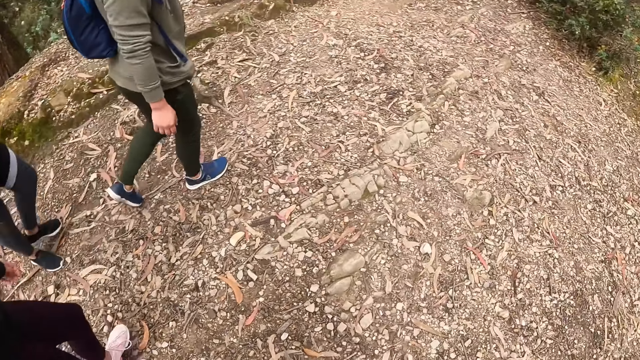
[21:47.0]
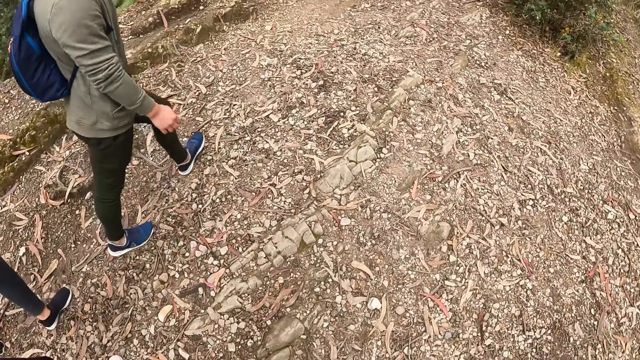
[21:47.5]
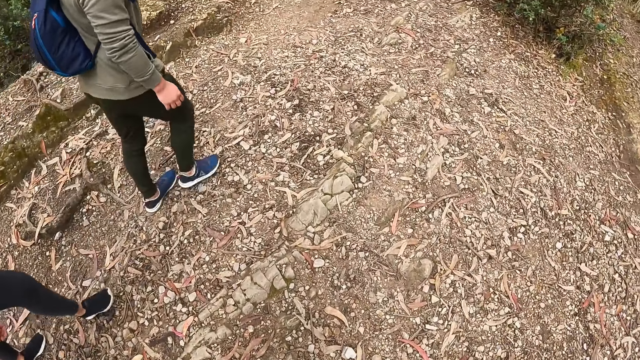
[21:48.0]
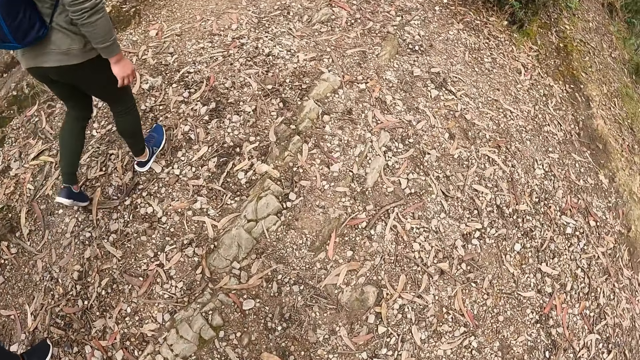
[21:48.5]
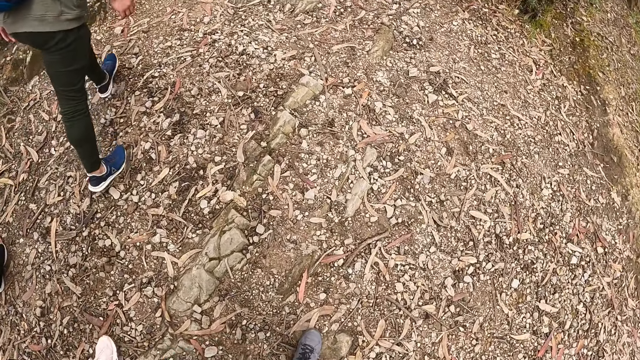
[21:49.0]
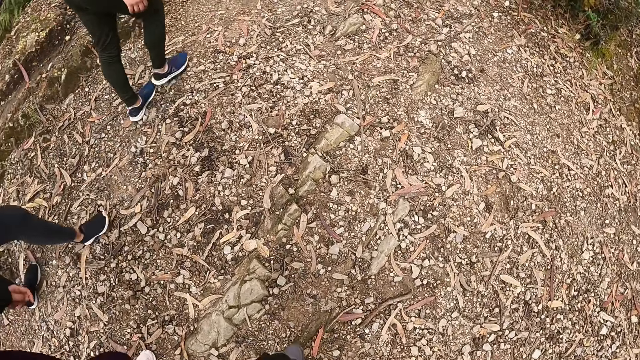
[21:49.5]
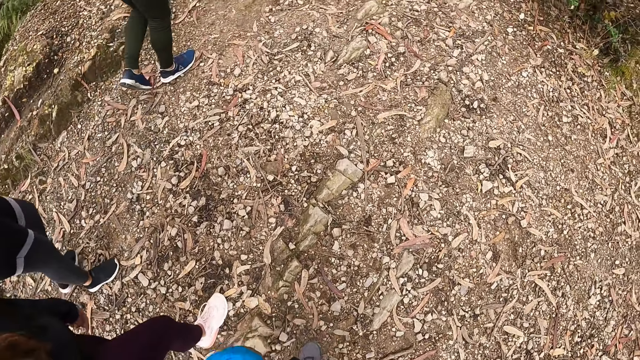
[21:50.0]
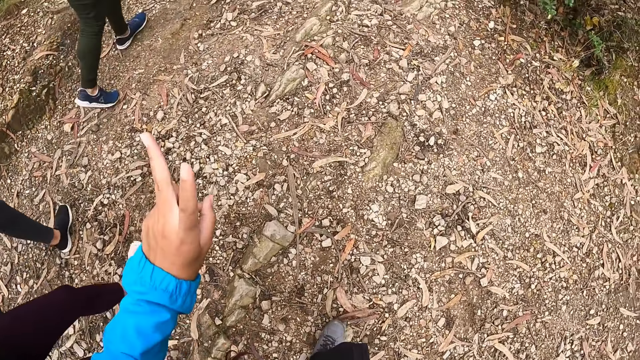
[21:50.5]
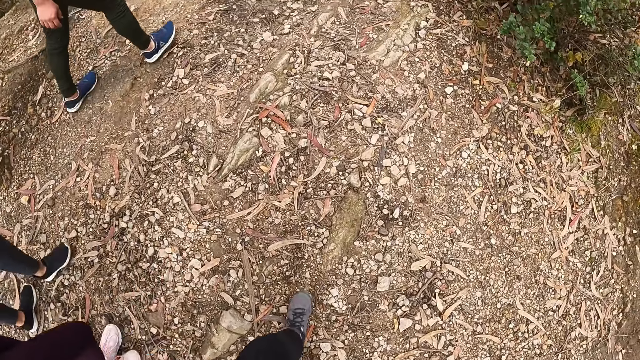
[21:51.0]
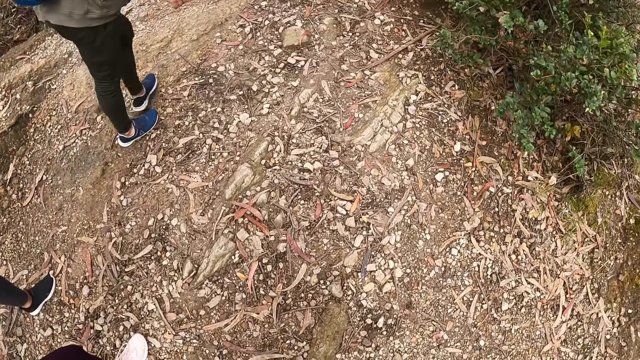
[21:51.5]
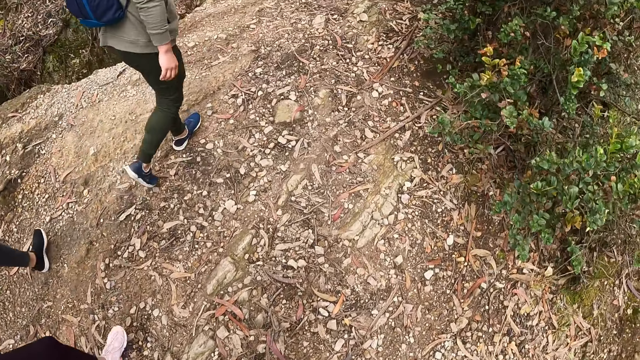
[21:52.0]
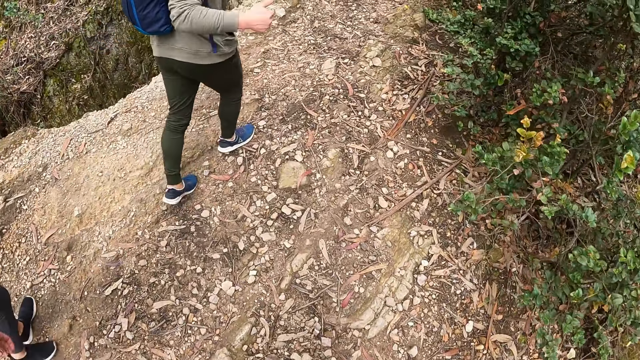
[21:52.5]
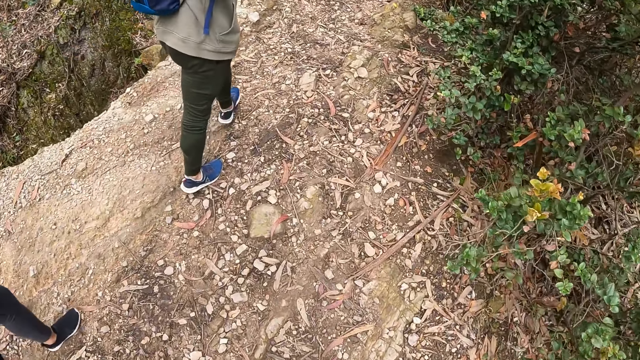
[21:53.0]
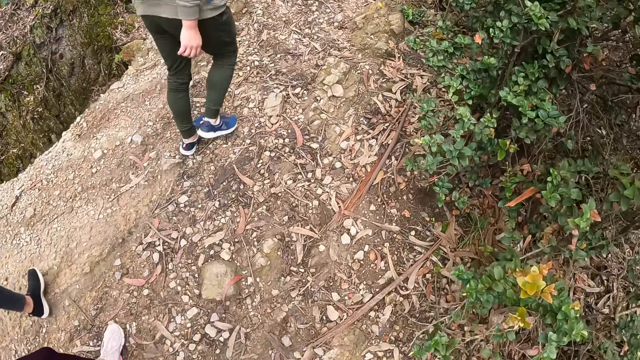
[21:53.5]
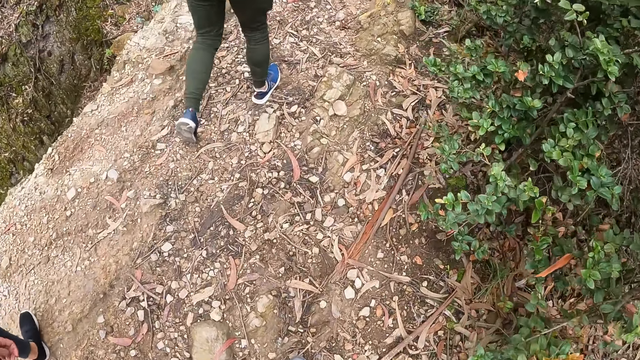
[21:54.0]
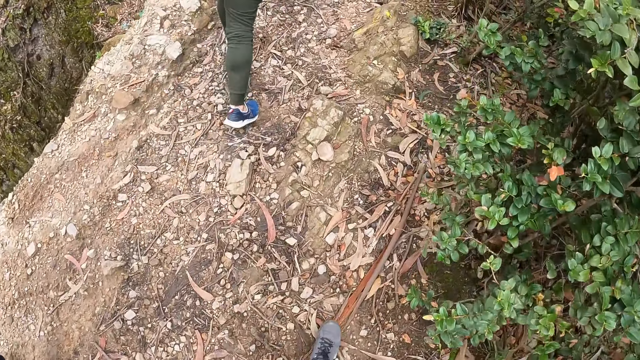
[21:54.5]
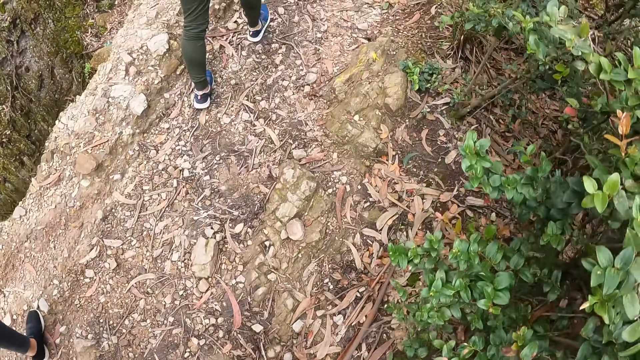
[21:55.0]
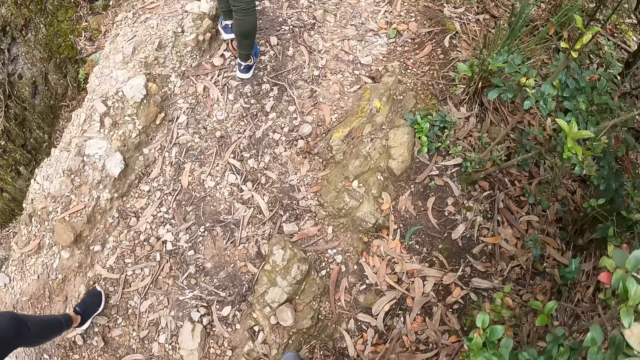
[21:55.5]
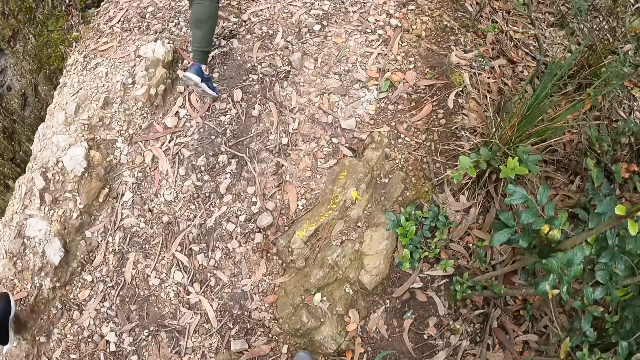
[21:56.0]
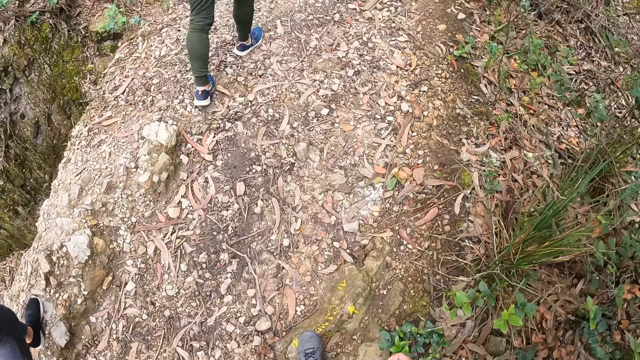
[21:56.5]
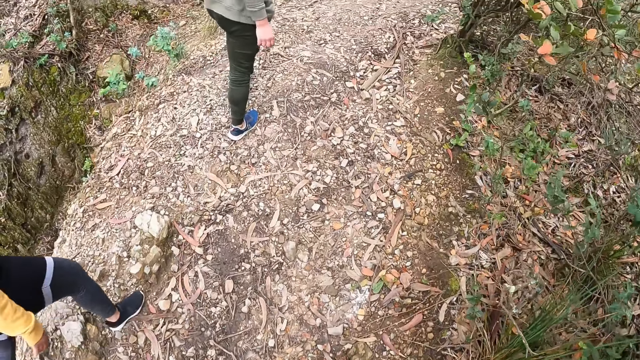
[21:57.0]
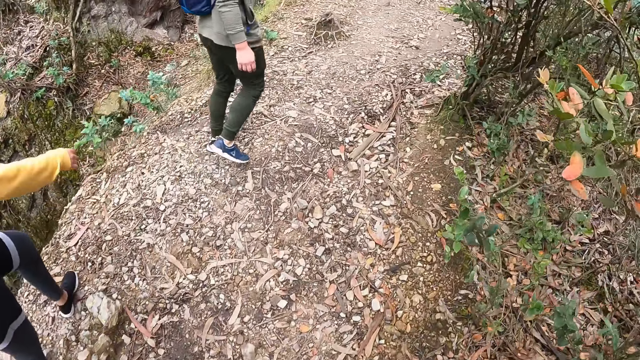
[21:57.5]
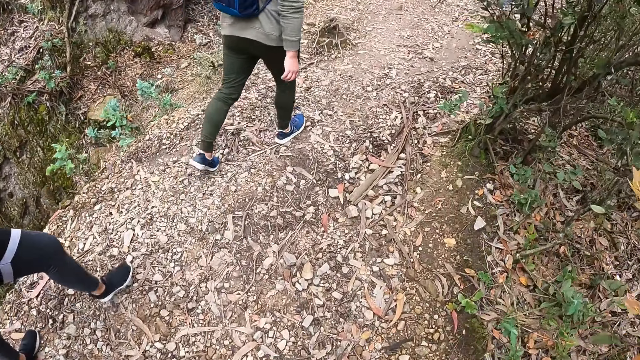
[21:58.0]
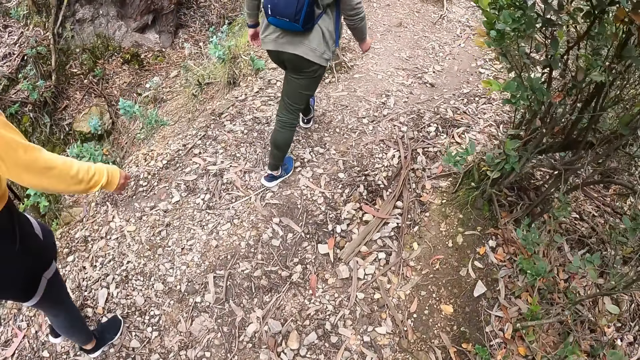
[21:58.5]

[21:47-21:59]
The camera wearer points to the other side.

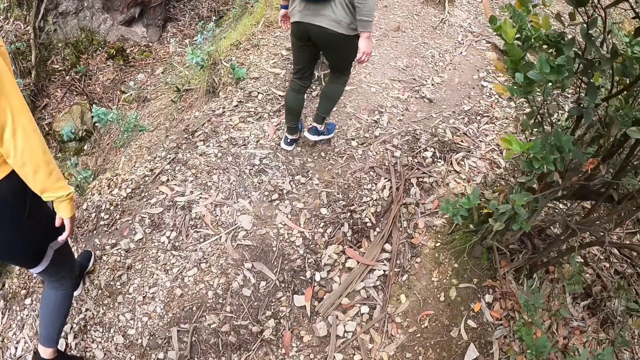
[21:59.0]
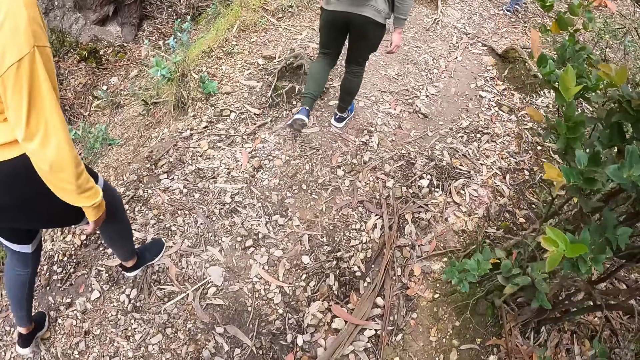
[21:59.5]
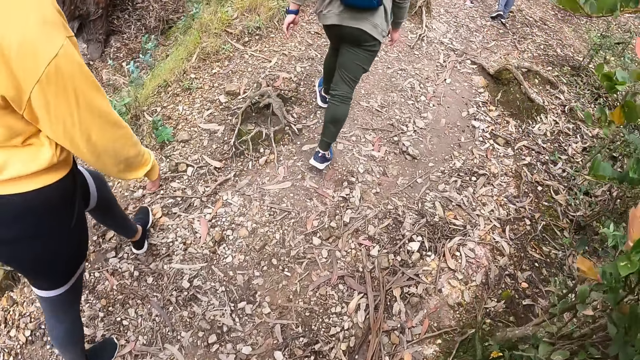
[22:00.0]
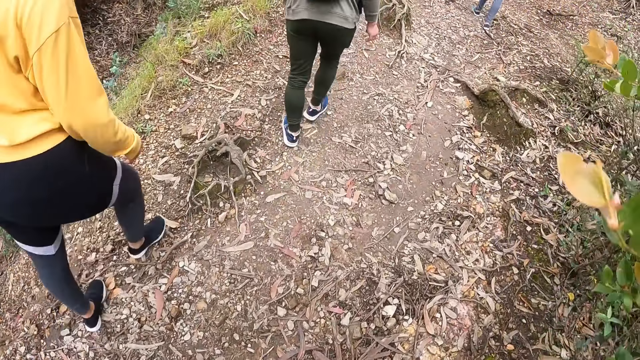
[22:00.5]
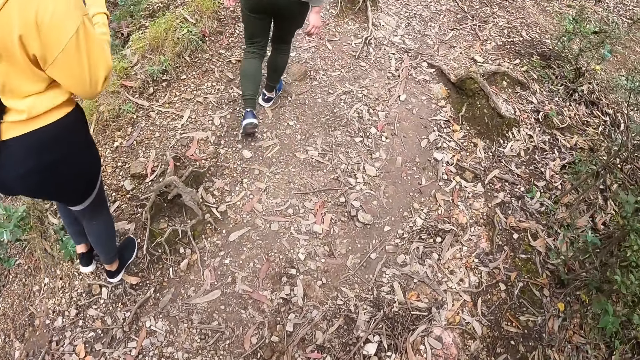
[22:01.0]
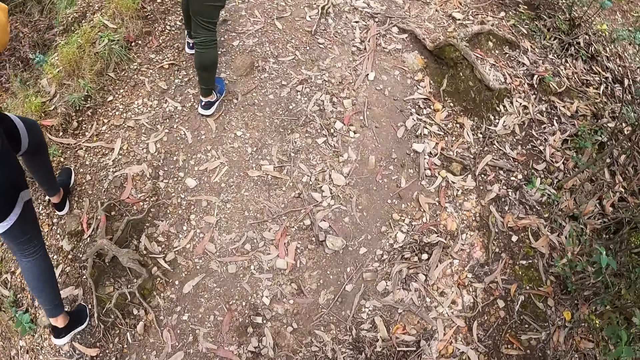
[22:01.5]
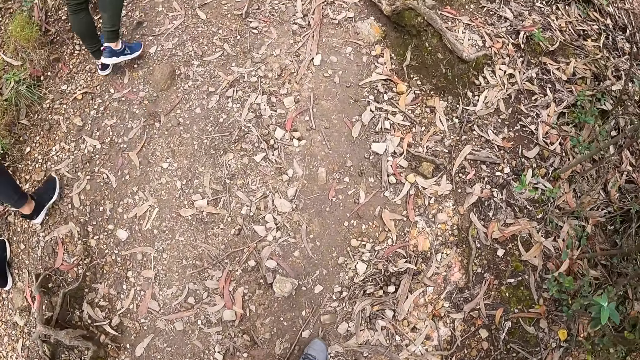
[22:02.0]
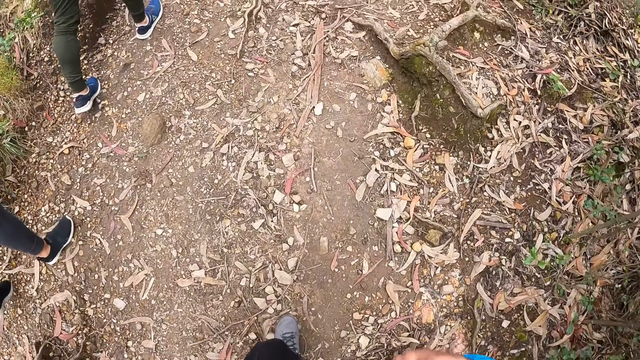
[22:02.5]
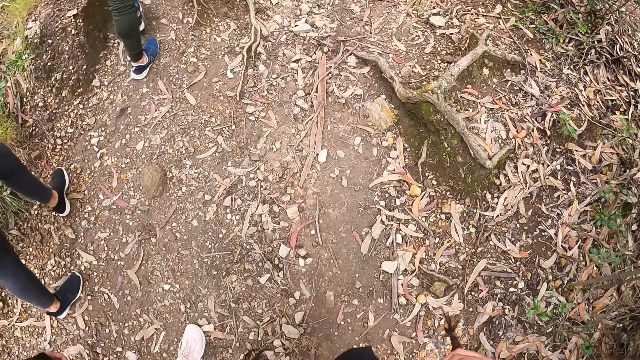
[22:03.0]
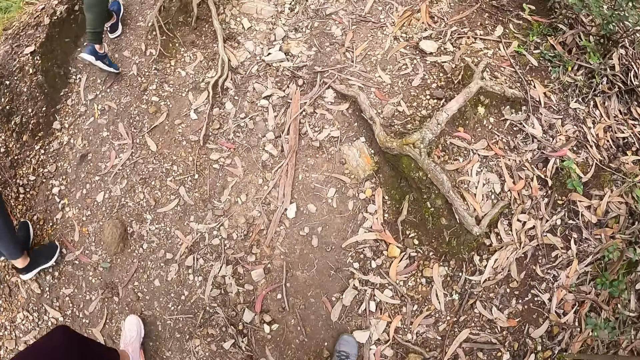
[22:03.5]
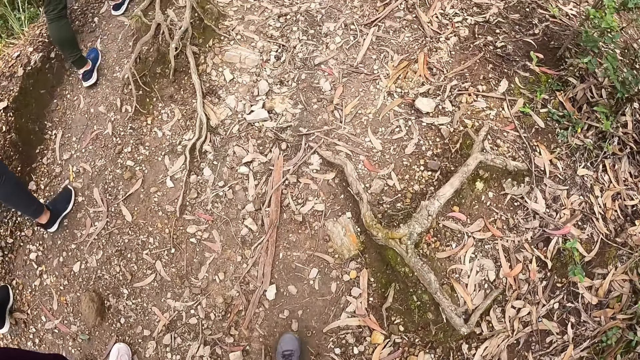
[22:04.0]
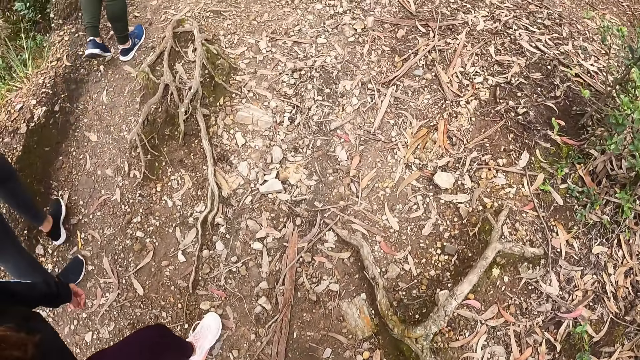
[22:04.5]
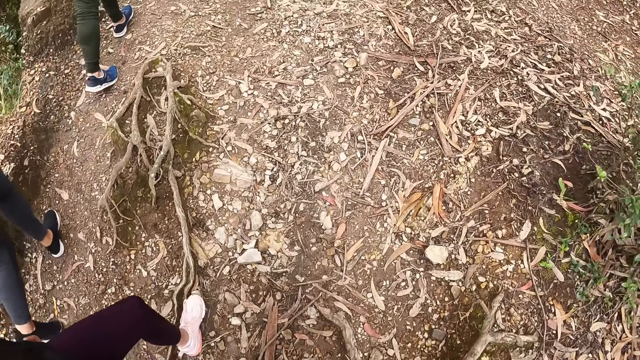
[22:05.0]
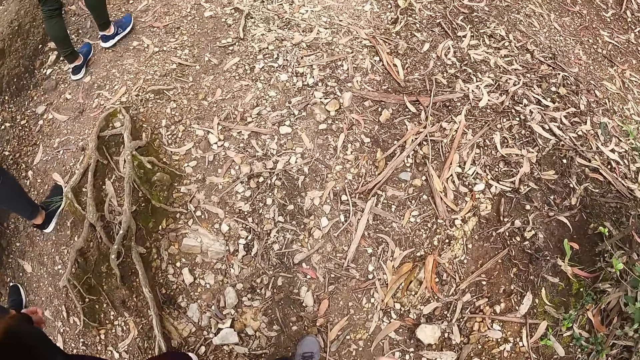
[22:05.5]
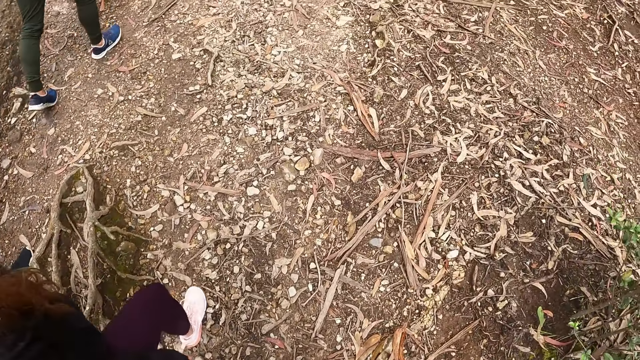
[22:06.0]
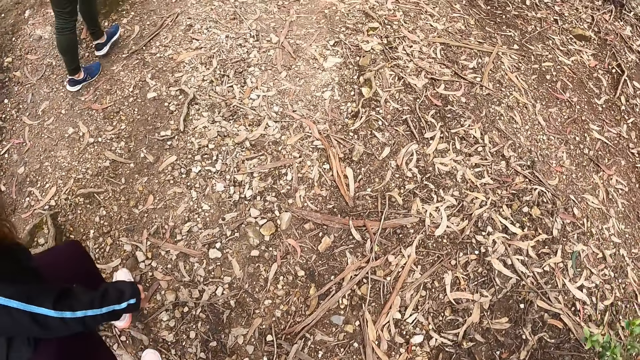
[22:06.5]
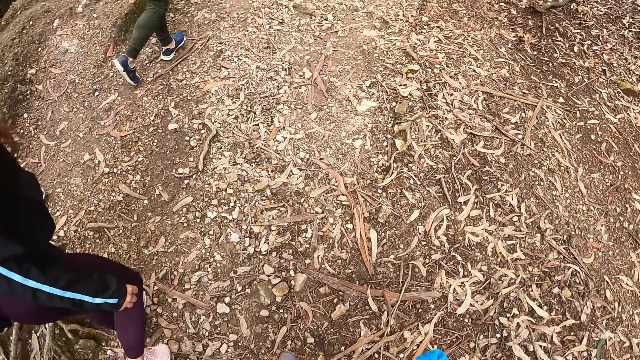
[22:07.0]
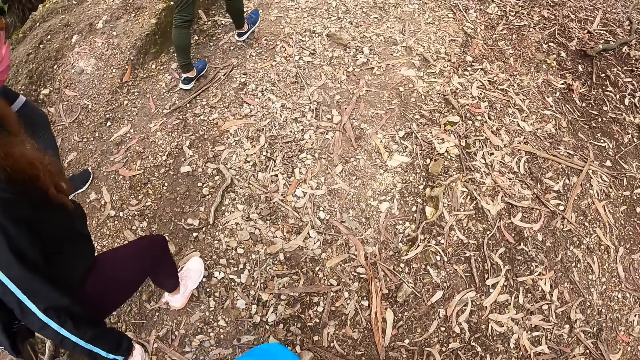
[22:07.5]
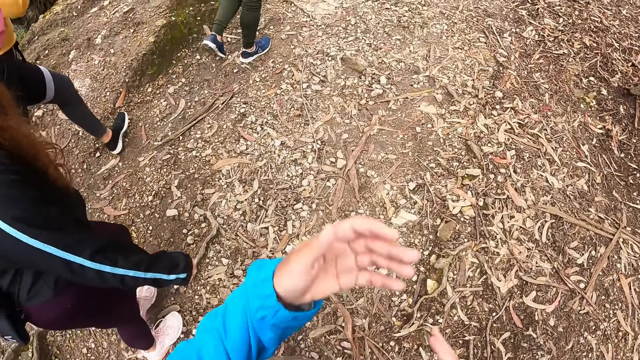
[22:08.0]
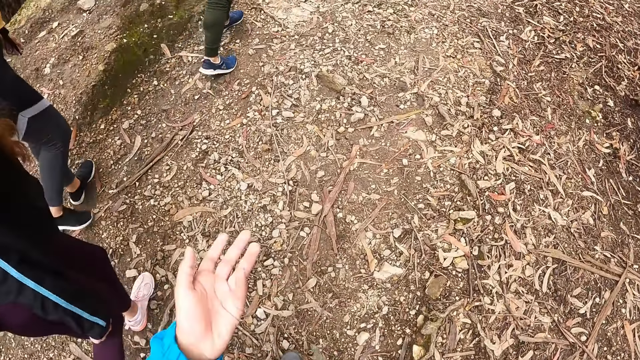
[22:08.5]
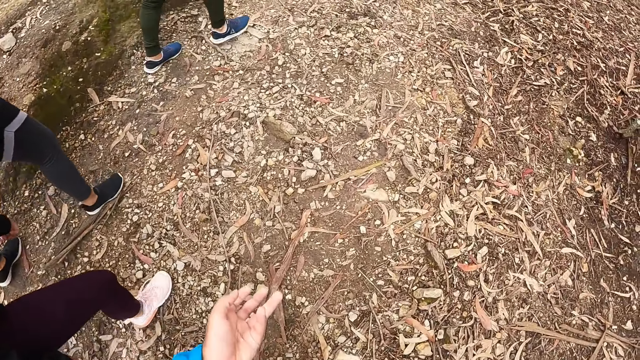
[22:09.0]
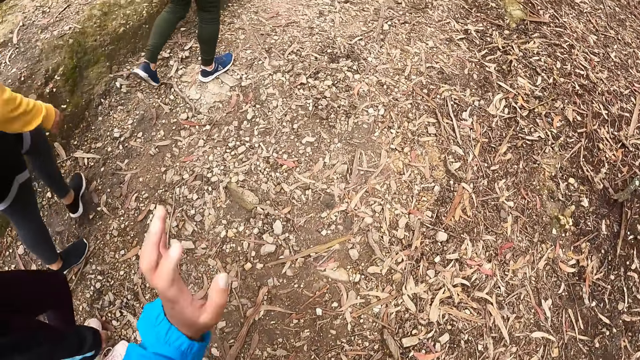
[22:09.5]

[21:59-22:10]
The camera wearer gestures with his hands.
